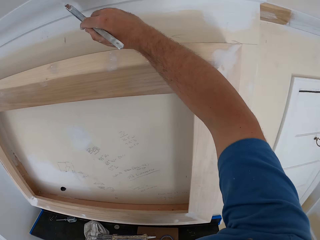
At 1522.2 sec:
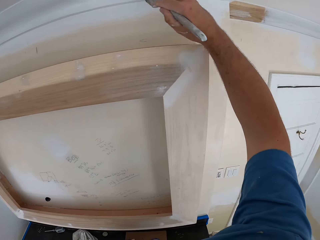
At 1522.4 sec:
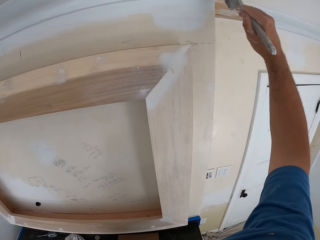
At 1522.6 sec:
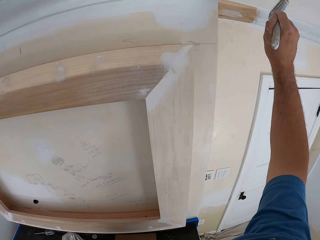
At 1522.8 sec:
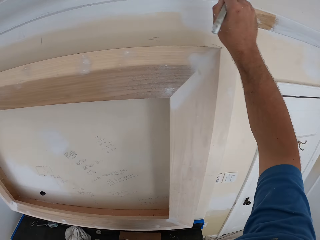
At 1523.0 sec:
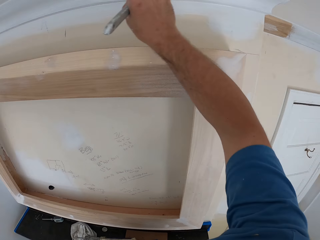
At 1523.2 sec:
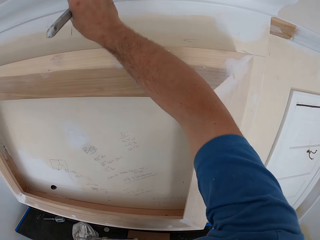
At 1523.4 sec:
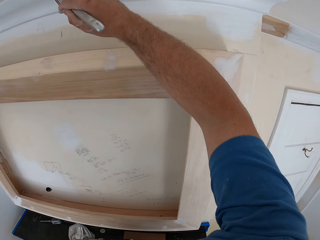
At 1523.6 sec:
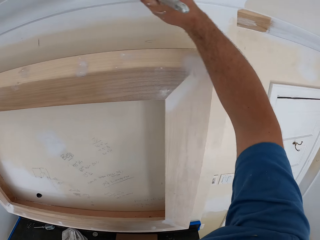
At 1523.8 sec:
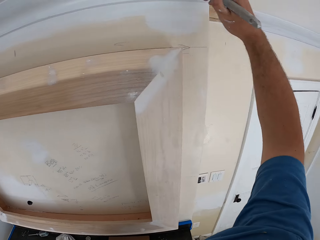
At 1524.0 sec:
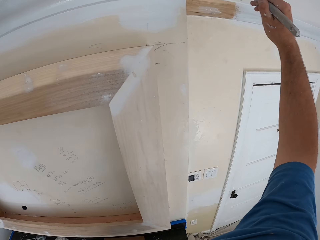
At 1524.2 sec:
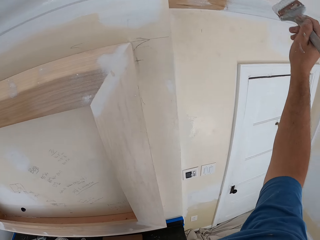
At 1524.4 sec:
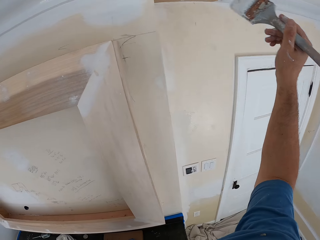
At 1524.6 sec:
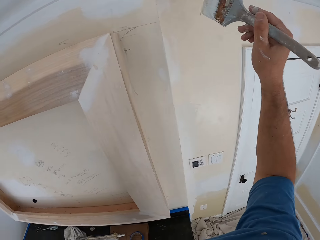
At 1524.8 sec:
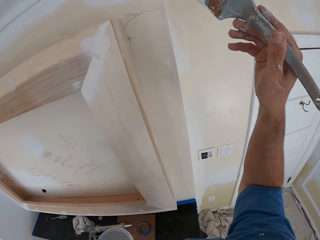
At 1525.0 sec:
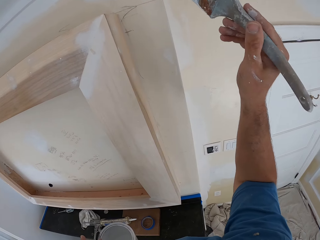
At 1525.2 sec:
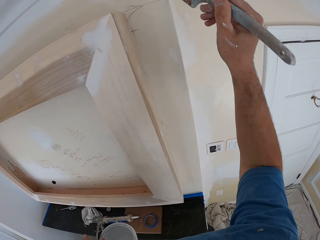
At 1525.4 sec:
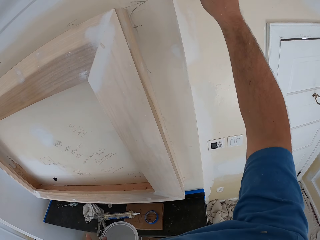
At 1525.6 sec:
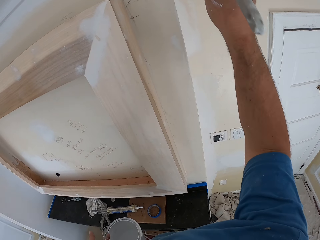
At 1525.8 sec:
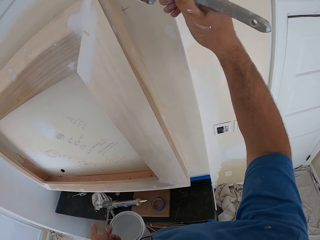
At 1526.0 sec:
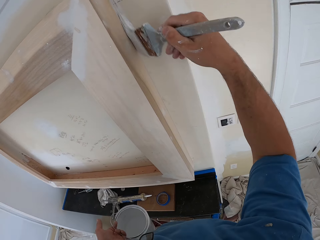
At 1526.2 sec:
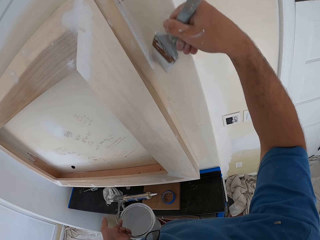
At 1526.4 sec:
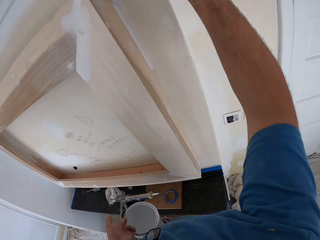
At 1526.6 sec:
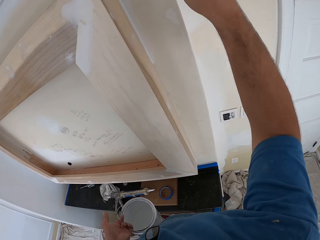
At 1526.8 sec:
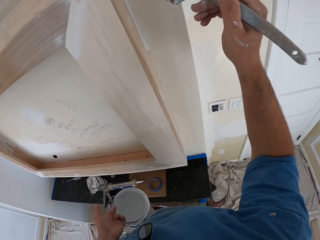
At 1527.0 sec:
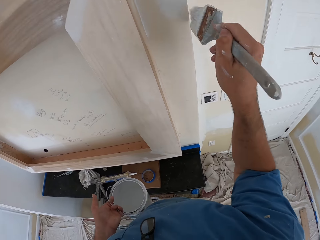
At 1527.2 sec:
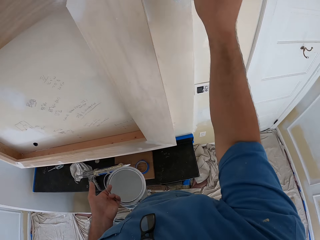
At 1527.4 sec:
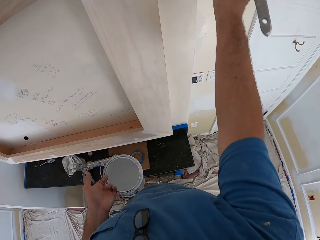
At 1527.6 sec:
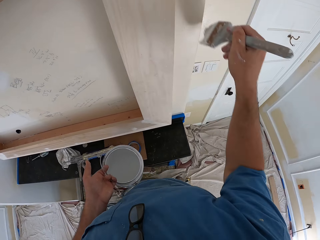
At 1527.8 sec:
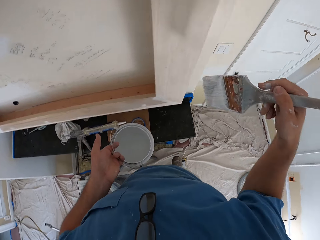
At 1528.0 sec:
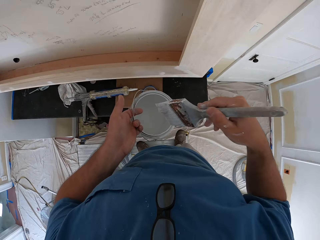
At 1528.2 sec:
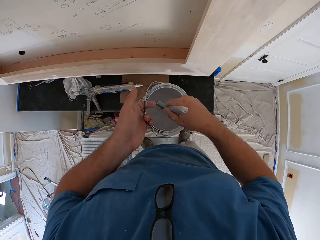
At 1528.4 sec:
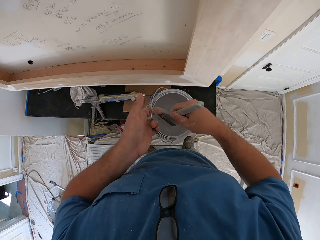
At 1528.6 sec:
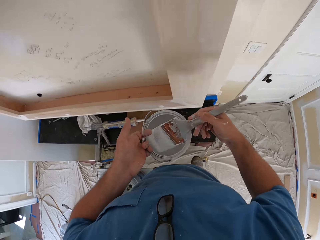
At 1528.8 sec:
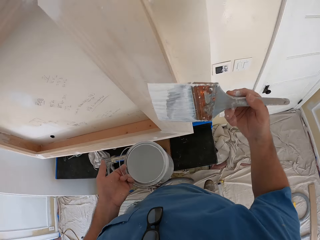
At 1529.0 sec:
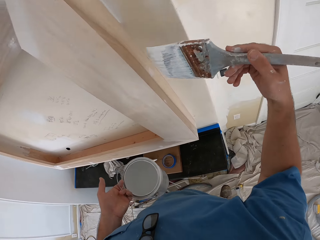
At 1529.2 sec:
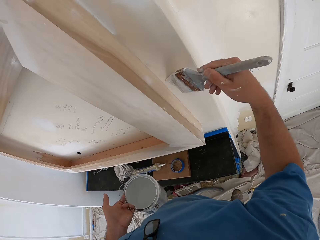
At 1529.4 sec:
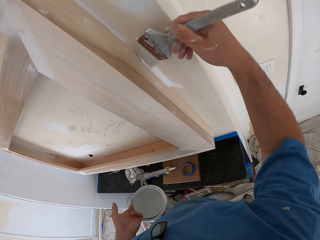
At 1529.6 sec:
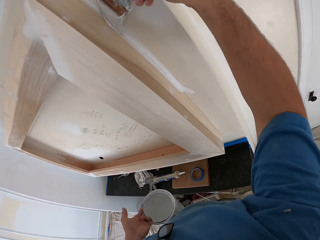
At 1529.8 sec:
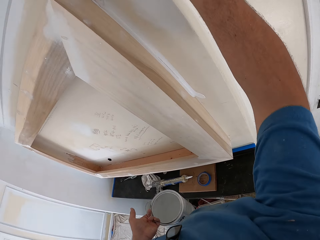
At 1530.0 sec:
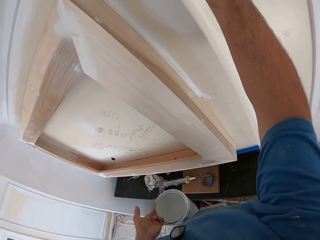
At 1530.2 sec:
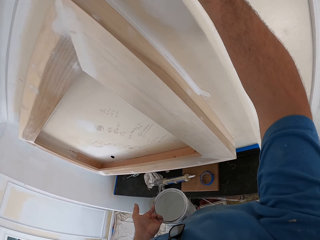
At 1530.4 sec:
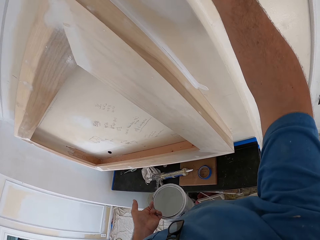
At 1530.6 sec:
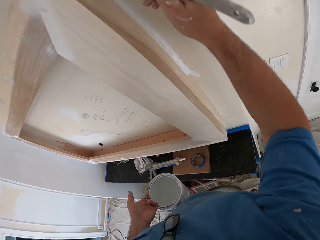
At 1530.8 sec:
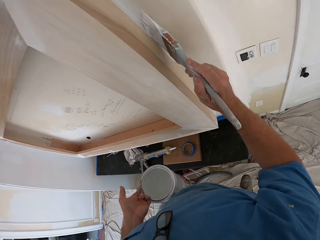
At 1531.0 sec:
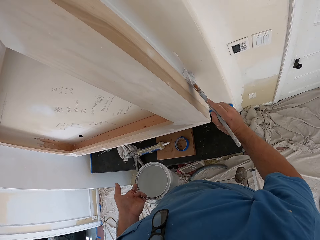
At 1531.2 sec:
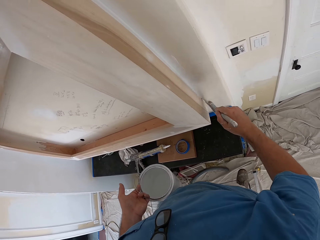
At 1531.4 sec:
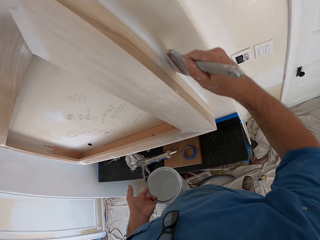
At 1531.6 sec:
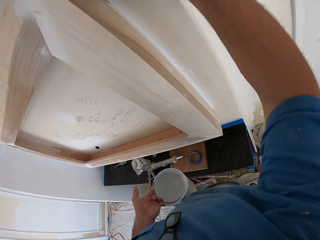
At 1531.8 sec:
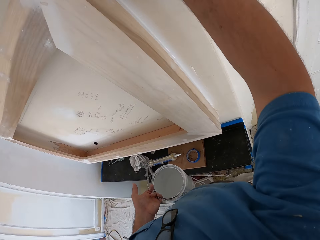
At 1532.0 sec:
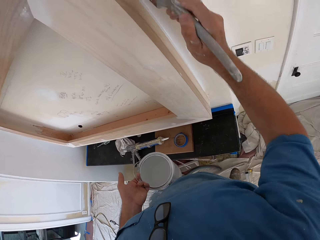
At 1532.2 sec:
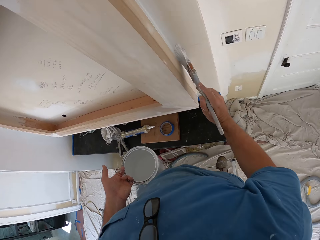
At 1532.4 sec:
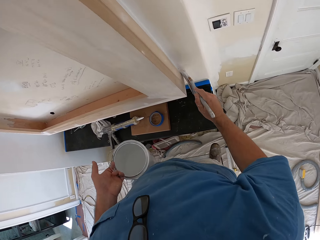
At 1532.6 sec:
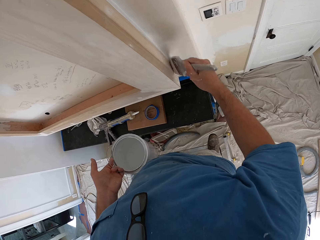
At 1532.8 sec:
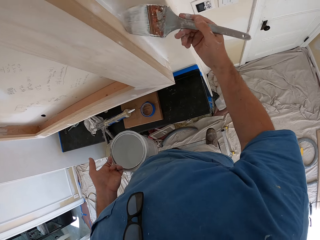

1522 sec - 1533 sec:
The camera wearer holds the brush. He paints a wall. He dips the paint brush inside the paint can in his hand. He lifts the brush. He paints the room wall with the paint brush in his hand.

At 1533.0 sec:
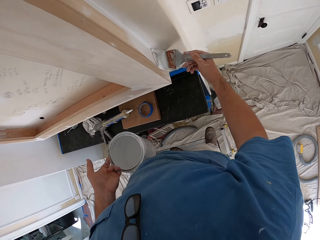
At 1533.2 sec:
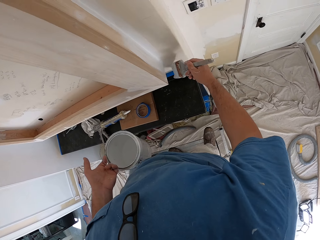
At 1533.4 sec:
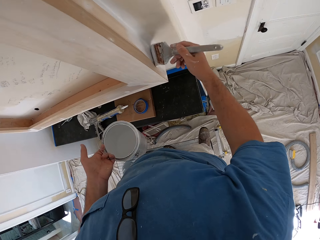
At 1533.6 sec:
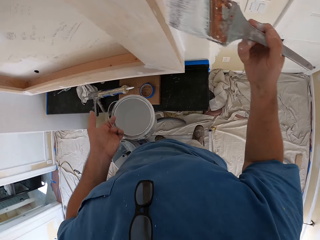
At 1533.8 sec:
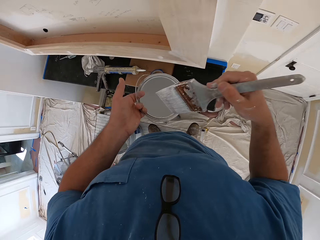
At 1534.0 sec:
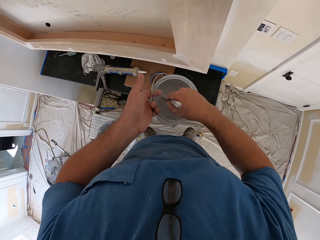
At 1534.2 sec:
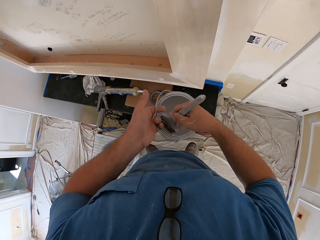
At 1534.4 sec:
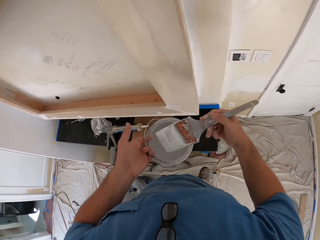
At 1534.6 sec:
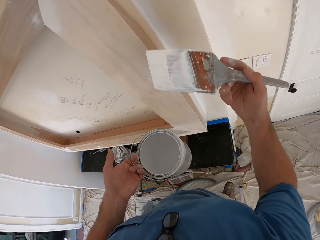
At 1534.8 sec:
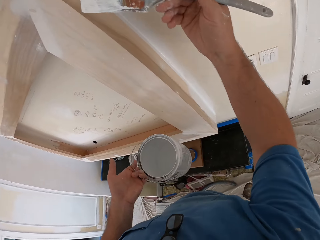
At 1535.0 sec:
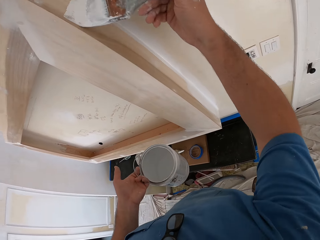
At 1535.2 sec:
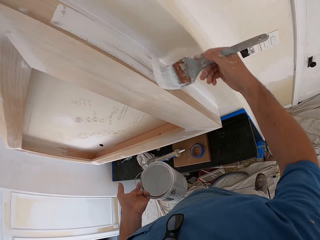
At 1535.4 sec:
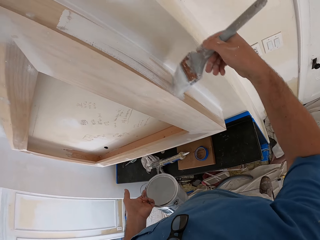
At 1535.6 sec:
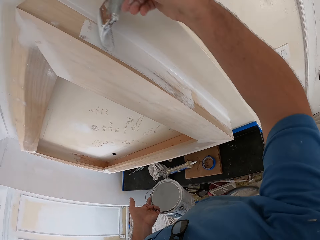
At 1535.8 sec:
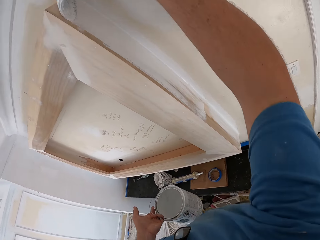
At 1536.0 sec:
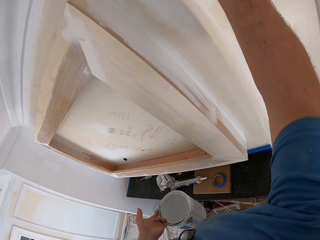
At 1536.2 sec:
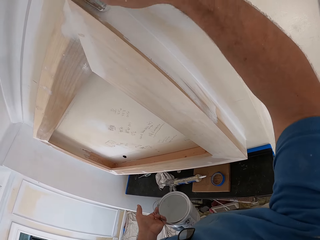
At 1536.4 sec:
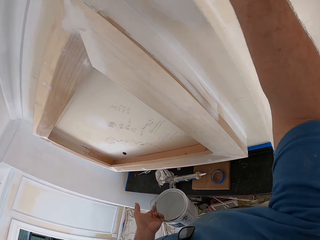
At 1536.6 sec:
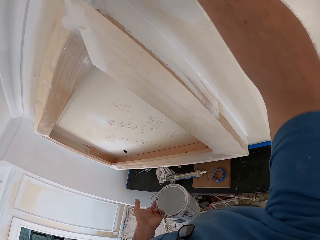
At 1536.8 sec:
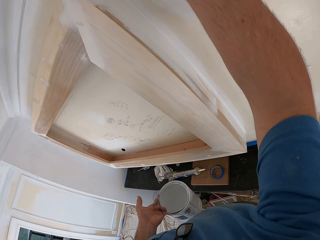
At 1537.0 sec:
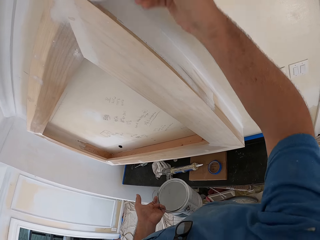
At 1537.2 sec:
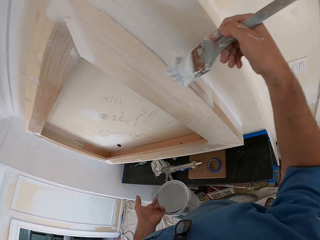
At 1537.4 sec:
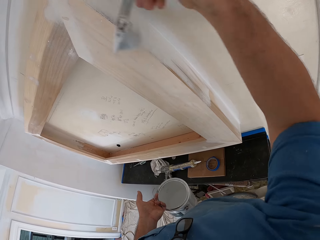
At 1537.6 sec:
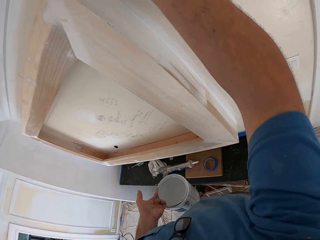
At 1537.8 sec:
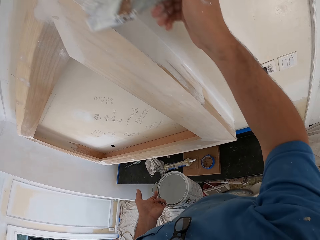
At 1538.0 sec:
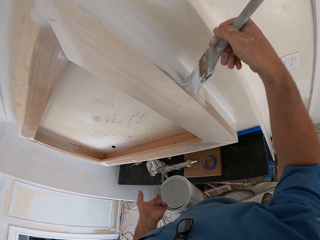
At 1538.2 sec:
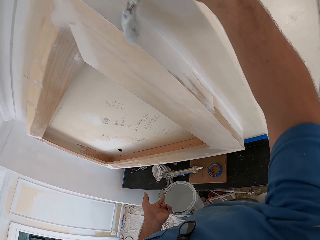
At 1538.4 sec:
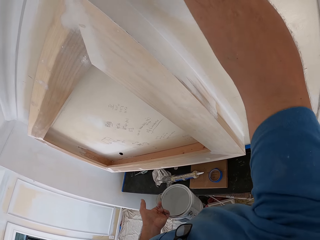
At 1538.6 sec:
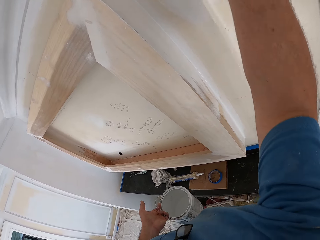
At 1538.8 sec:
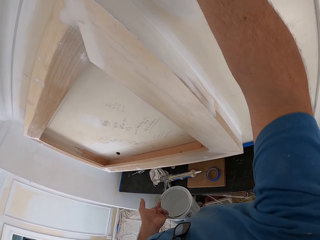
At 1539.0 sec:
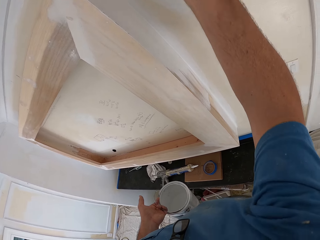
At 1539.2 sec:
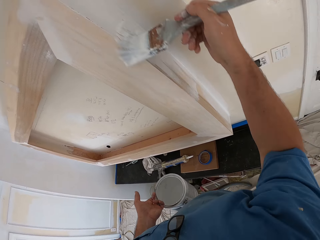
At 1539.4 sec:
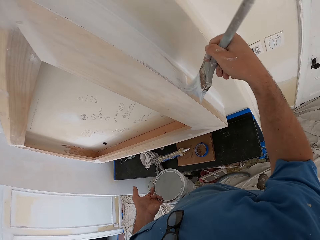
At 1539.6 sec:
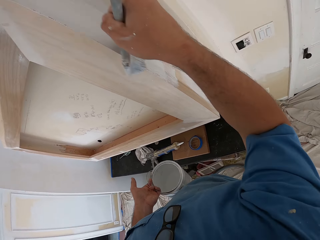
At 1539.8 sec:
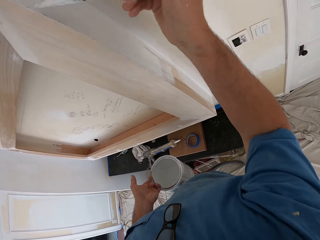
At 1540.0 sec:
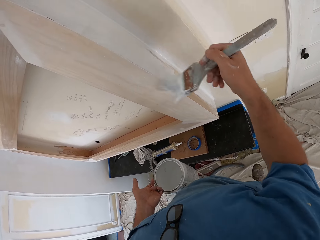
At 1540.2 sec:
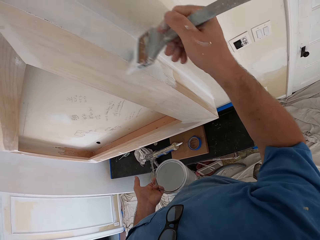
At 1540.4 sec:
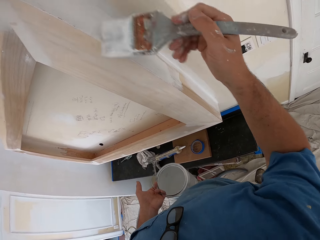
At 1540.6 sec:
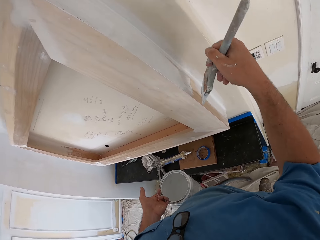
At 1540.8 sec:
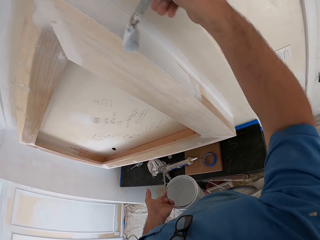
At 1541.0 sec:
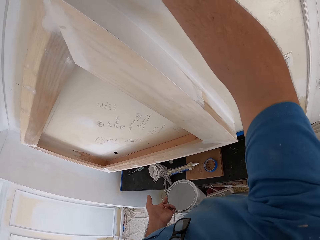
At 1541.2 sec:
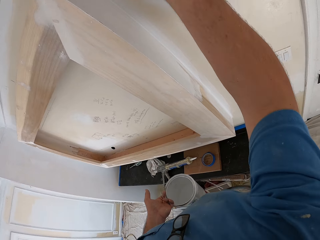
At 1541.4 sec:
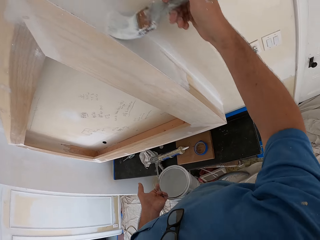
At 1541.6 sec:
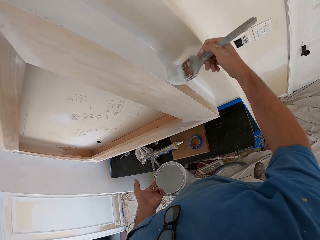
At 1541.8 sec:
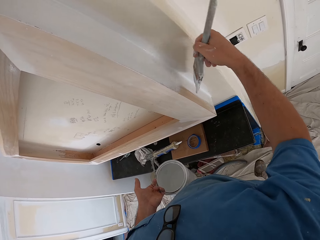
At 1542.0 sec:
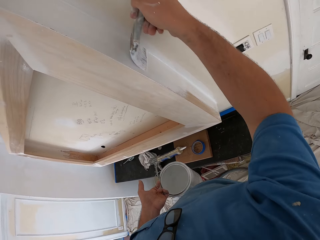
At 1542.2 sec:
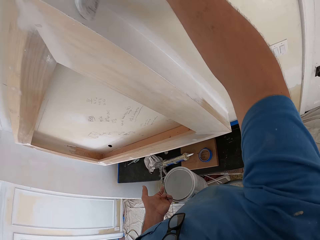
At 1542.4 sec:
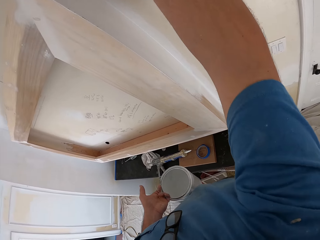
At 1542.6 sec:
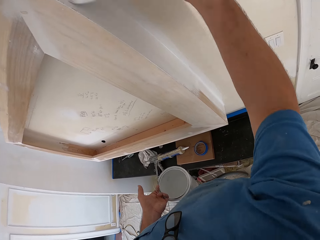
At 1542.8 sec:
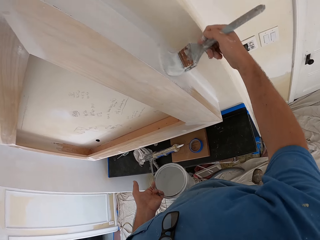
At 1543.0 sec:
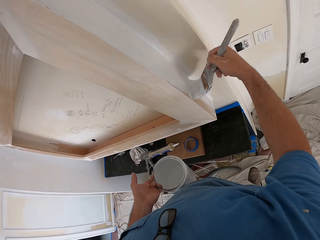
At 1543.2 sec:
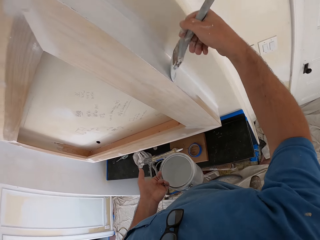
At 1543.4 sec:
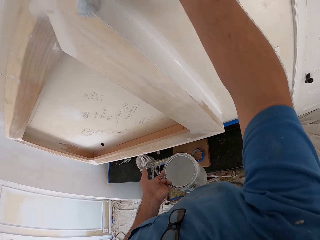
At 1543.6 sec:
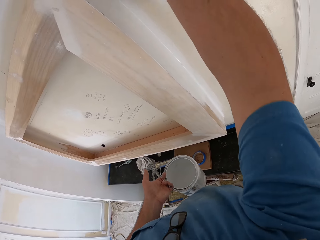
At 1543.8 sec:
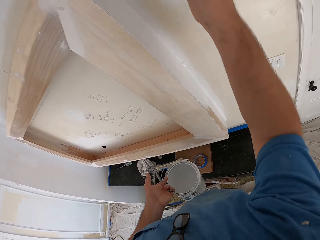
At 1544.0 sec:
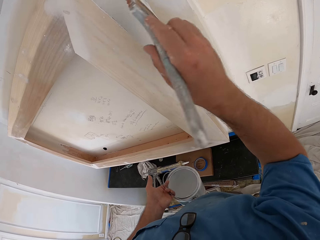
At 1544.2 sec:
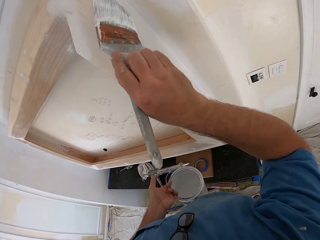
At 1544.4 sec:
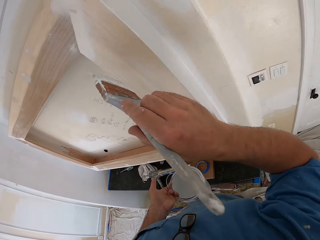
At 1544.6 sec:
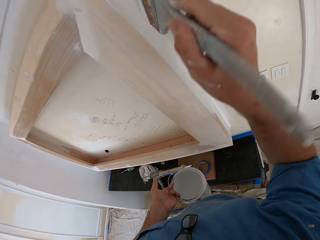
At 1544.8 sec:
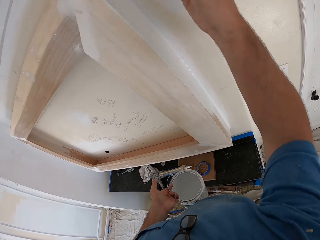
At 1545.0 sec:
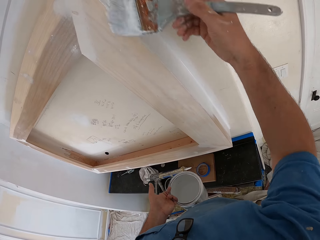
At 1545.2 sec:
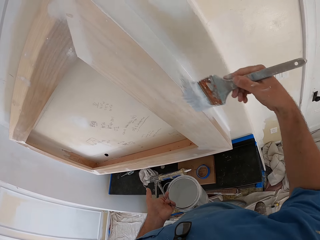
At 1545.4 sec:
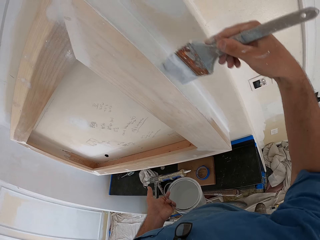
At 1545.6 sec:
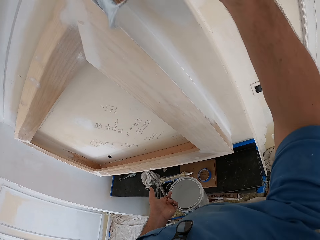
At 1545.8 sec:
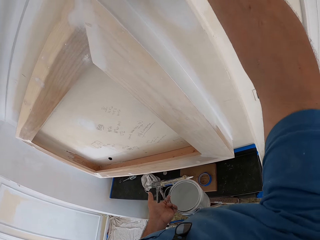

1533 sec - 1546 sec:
The camera wearer dips the paint brush inside the paint can in his hand. He lifts the brush. He paints the room wall with the paint brush in his hand.
